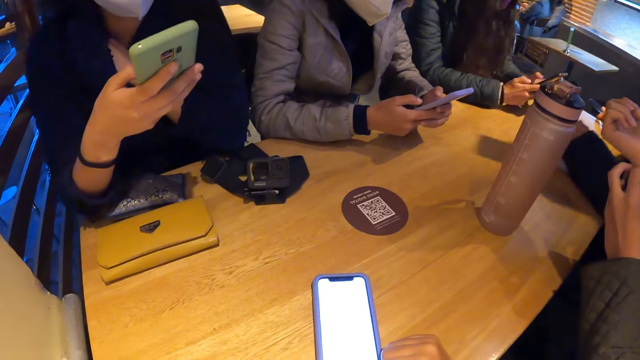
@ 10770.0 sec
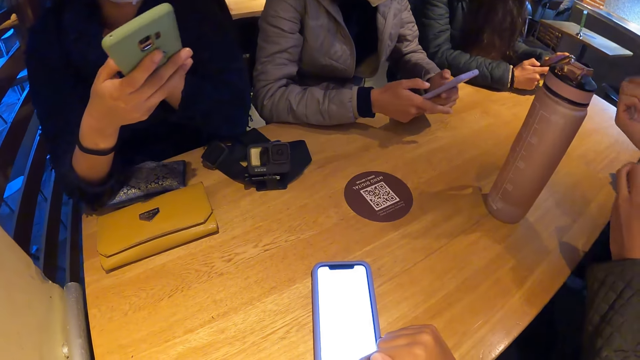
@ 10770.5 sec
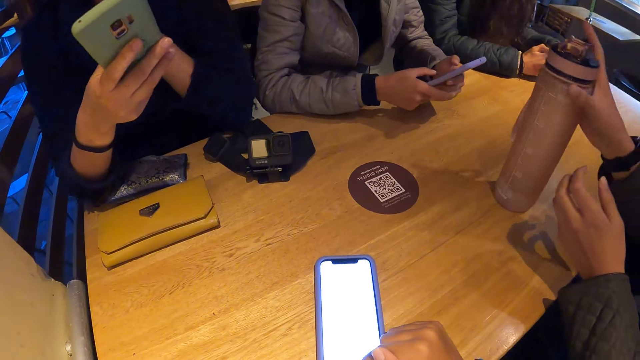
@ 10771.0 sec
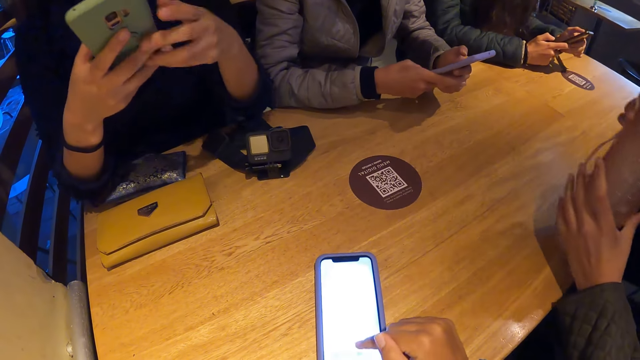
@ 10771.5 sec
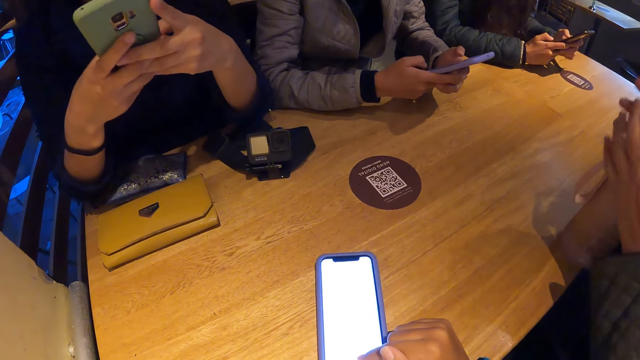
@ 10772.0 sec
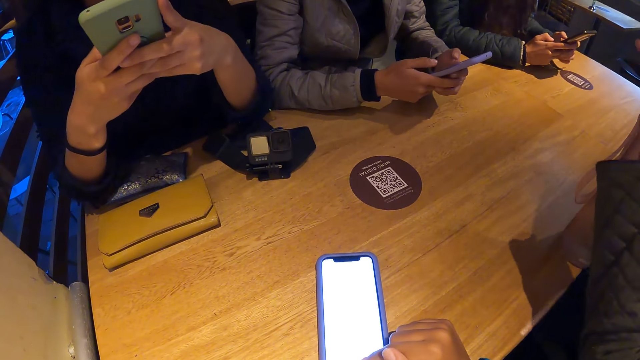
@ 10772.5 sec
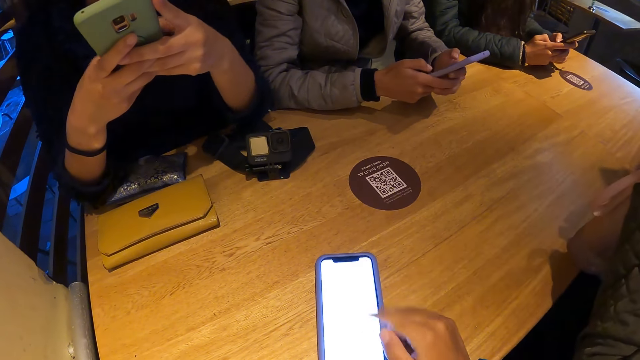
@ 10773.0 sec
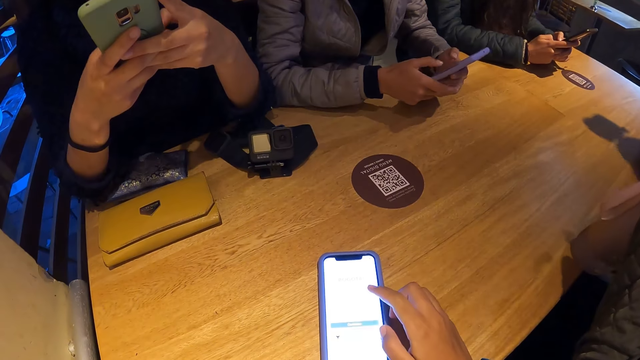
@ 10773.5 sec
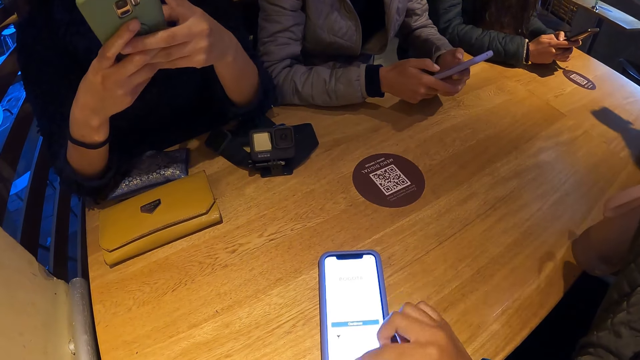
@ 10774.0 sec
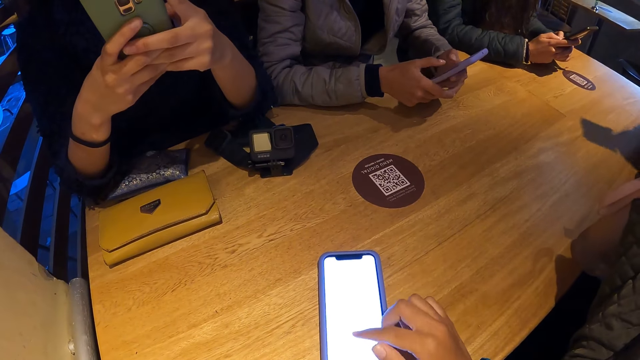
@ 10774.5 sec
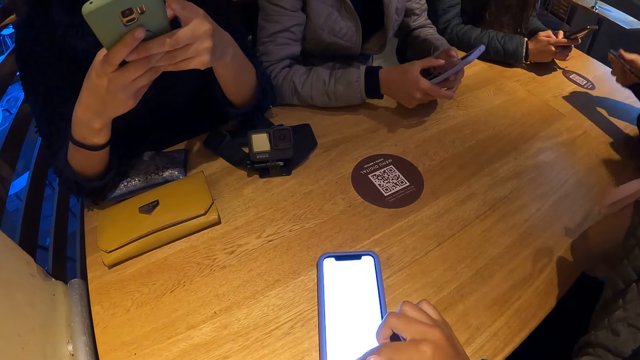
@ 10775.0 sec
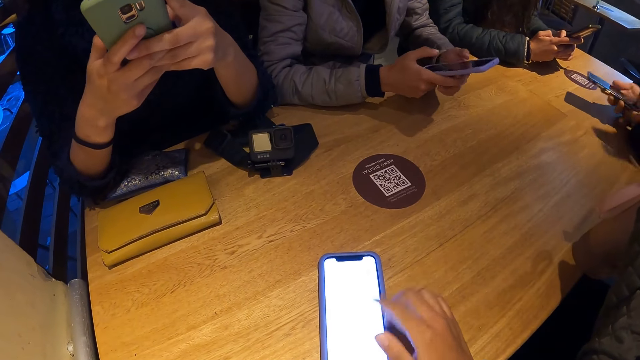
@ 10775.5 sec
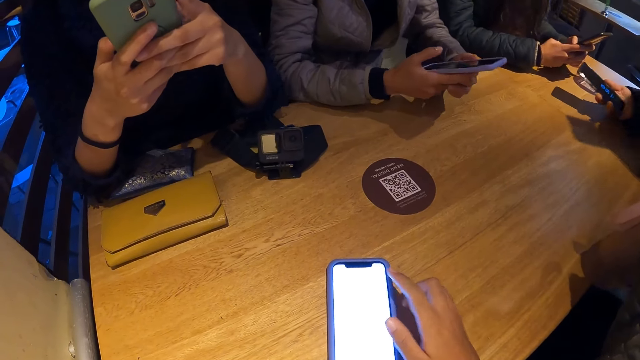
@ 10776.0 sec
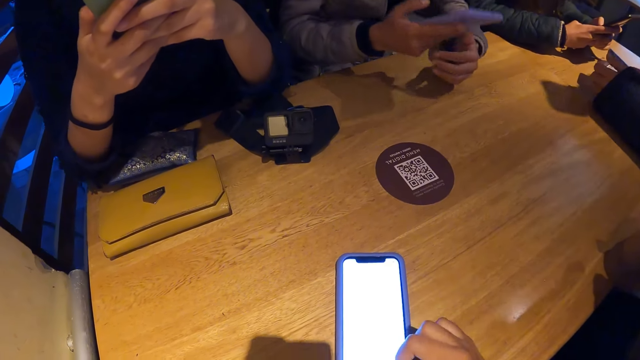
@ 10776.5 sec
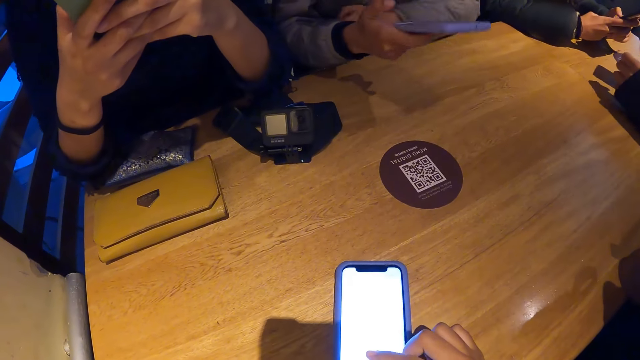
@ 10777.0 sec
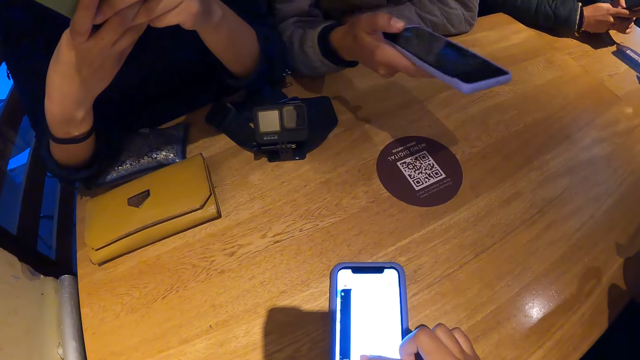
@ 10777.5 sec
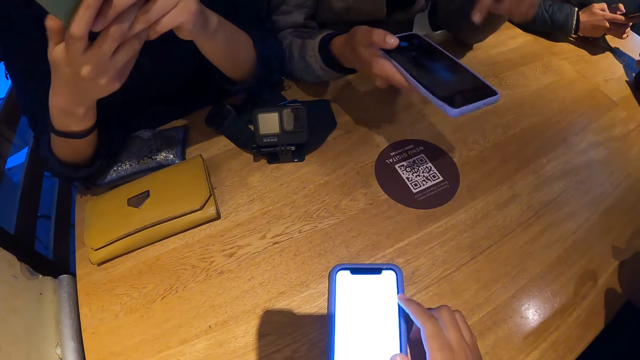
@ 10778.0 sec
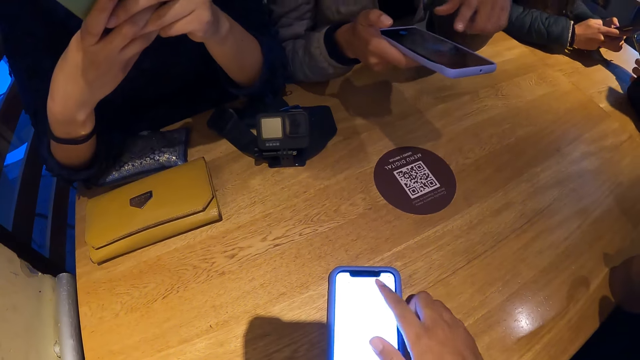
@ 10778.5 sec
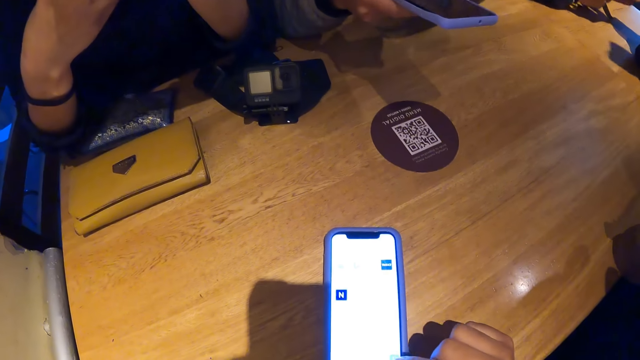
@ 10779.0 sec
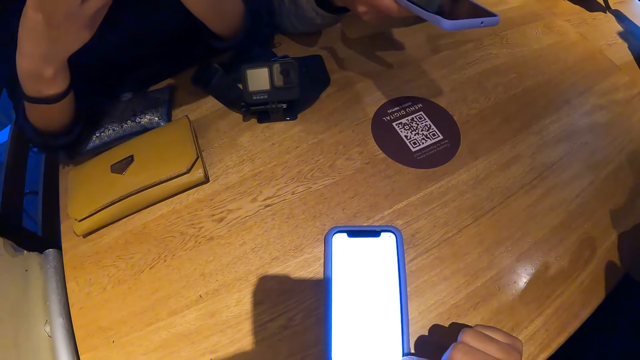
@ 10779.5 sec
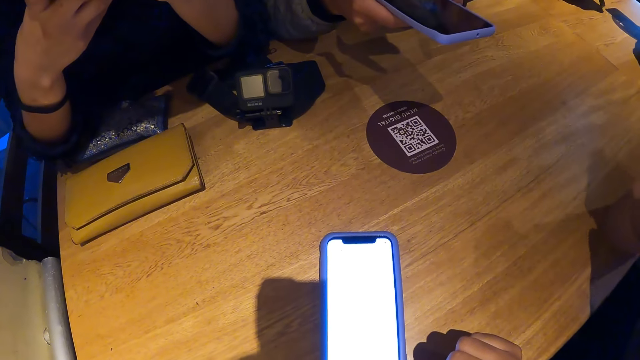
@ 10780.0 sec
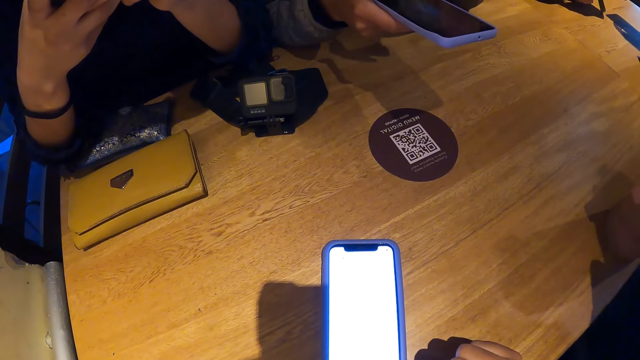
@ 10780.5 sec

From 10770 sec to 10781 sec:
A man sits on the chair on the floor. The camera wearer operates her phone with her right hand. A woman picks the water bottle from the table with her right hand. Women operate their phones with their hands. The camera wearer operates her phone with her right hand. The man operates a phone with both hands. The camera wearer operates her phone with her right hand.

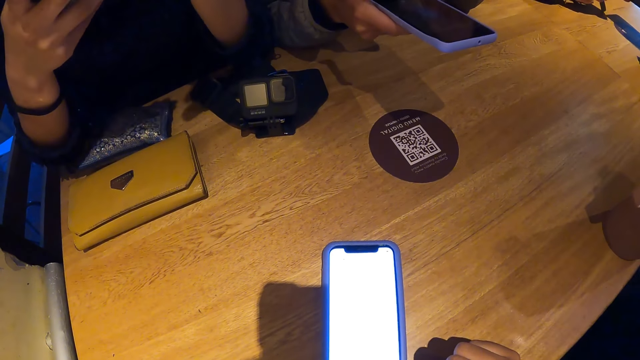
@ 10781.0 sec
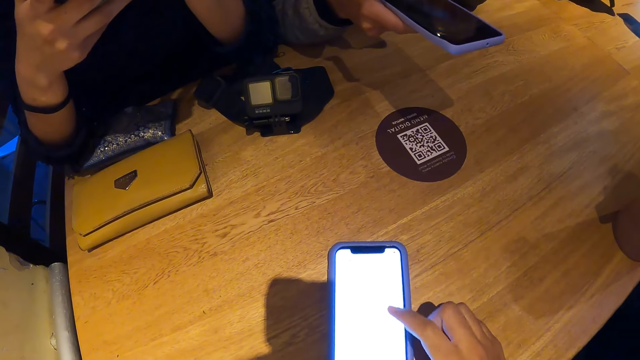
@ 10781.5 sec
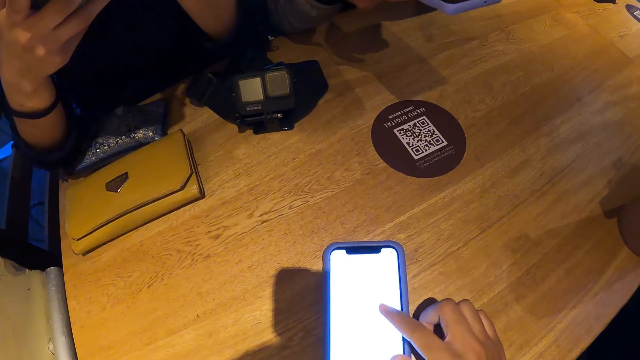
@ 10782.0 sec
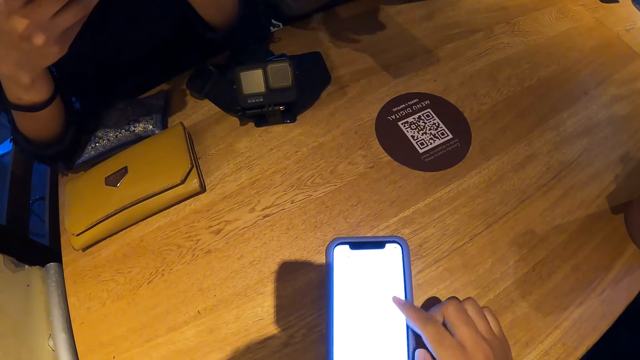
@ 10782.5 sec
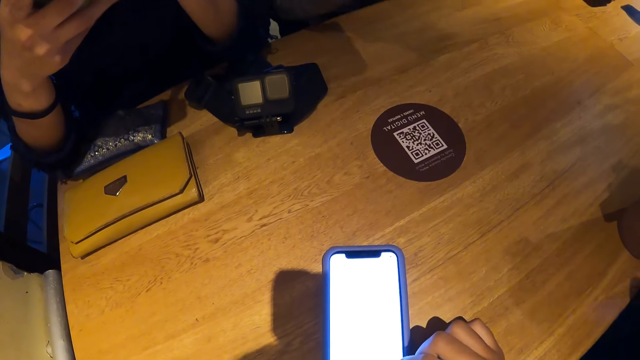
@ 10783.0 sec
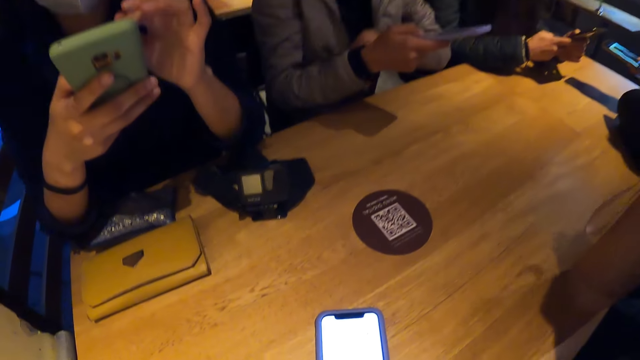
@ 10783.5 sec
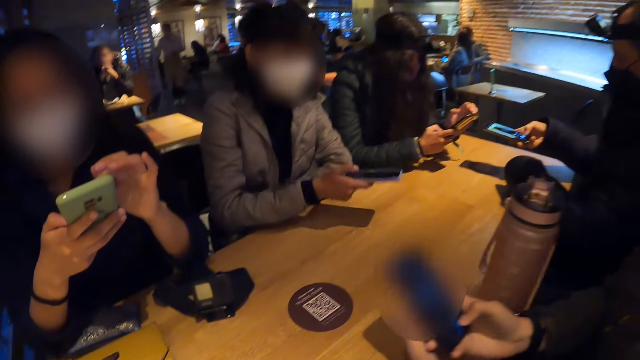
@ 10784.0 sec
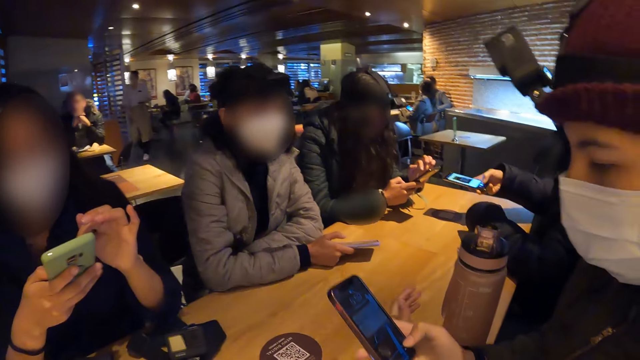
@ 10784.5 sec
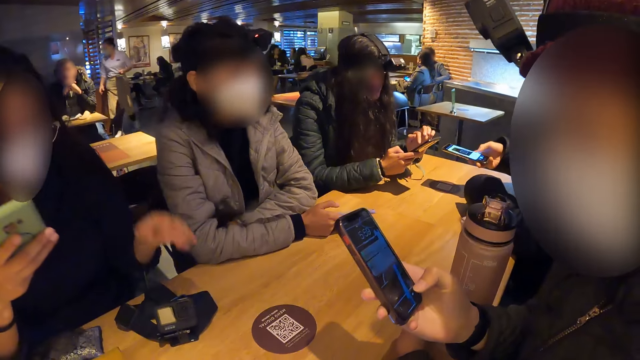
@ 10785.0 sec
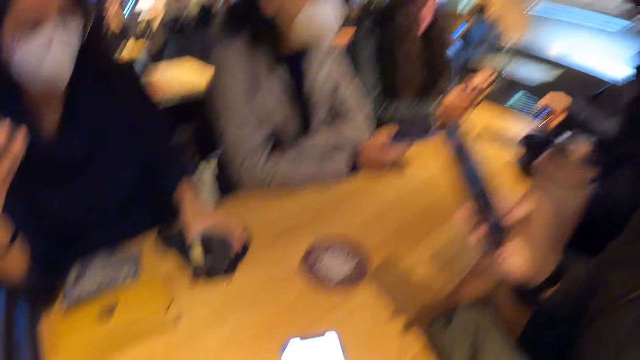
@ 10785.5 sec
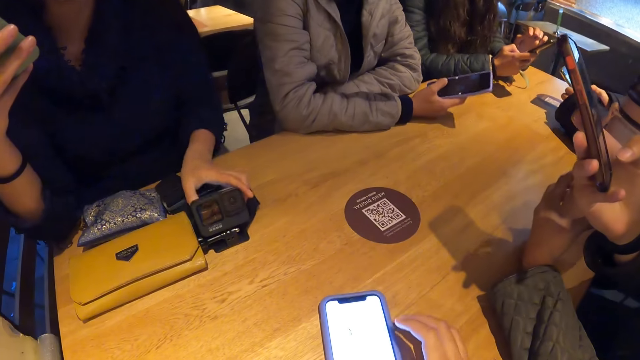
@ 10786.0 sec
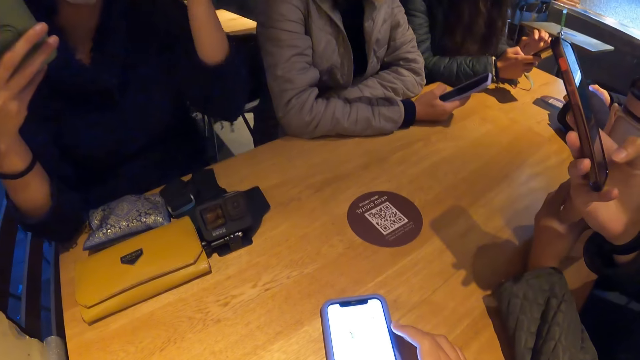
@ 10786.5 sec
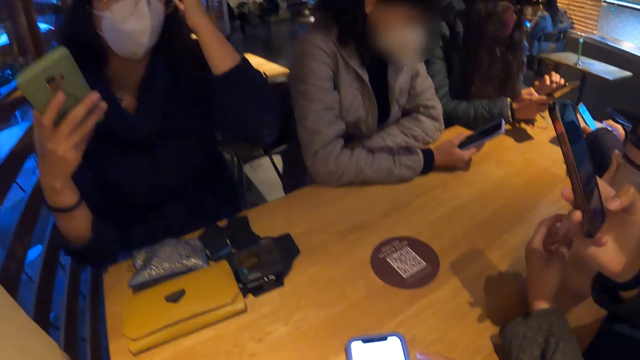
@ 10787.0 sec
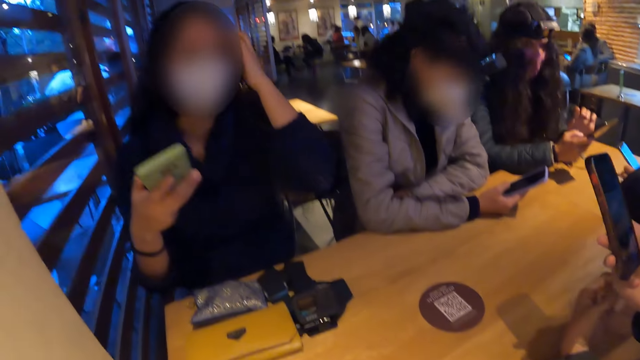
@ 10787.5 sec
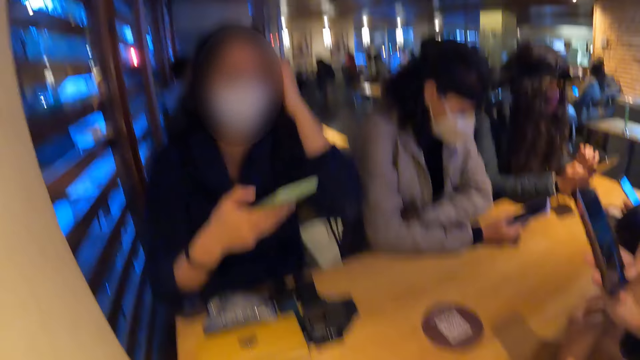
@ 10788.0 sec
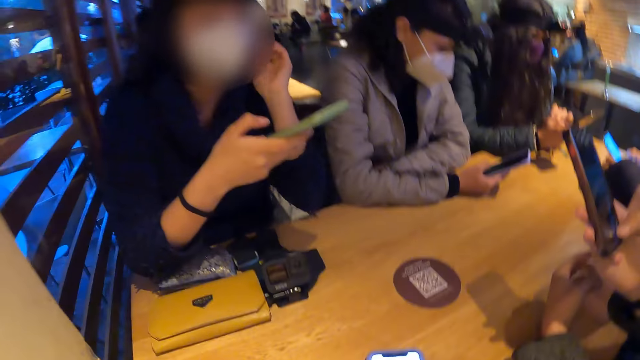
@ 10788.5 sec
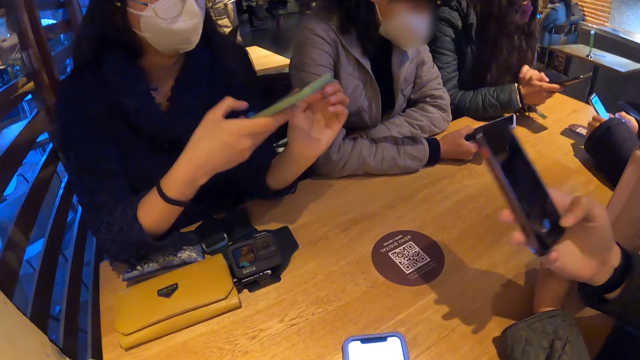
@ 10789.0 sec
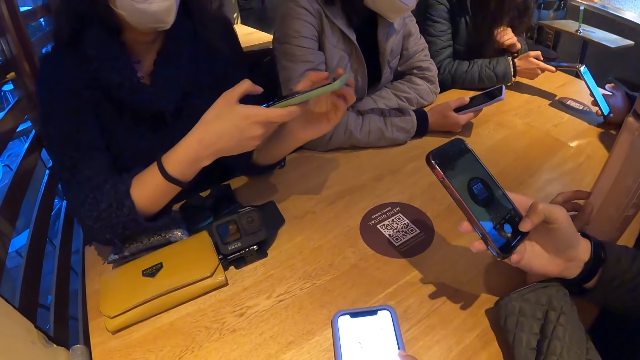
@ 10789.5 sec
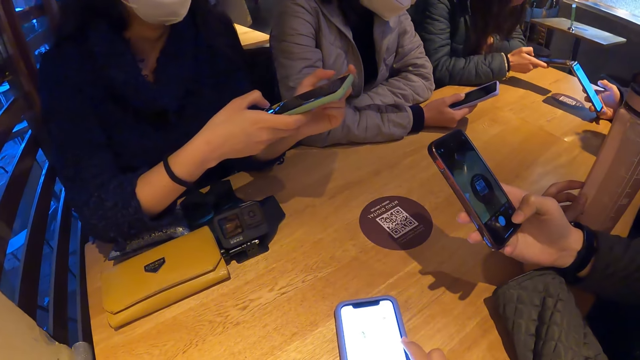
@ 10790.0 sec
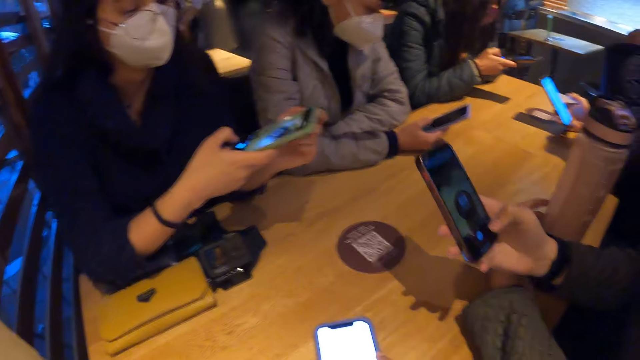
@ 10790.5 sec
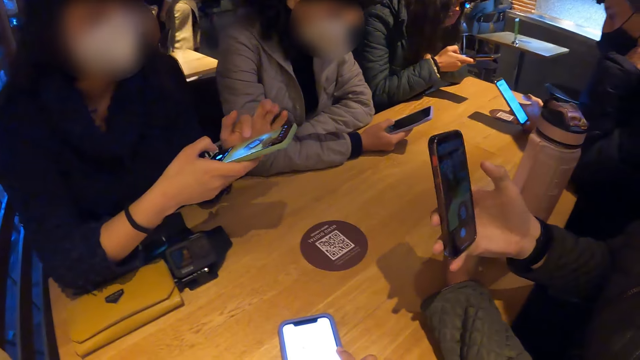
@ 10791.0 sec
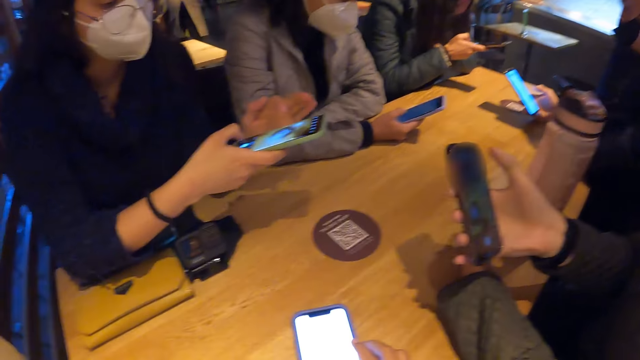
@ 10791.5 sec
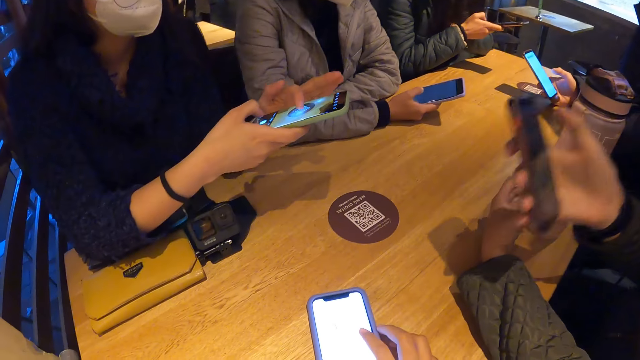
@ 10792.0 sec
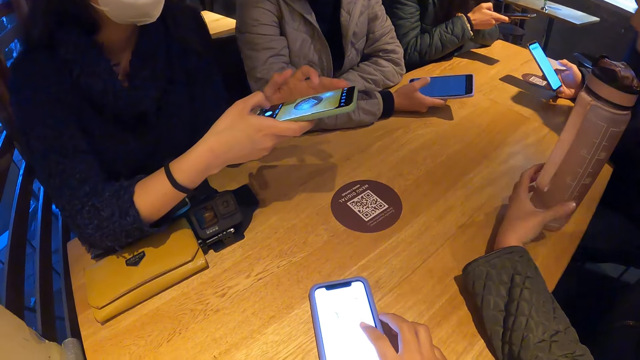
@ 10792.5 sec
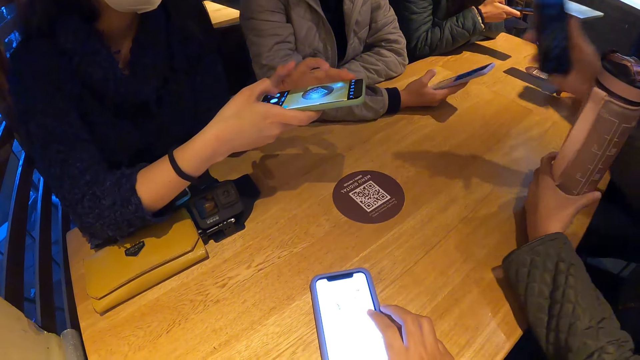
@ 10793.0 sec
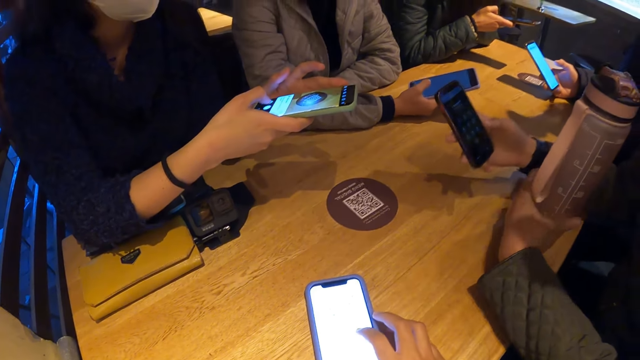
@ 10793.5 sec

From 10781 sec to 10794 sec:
The woman operates a phone with both hands. The women operate their phones with their hands. The woman moves the camera on the table. The women operate their phones with their hands. A man operates his phone with his hands.
